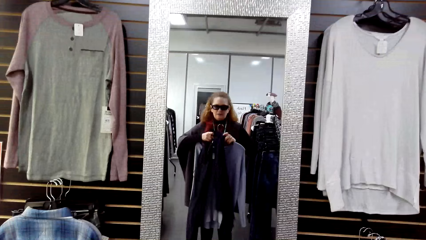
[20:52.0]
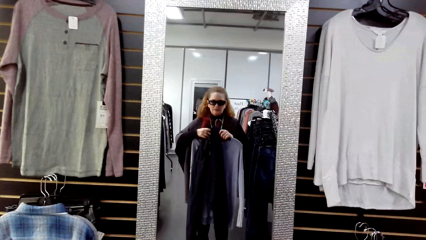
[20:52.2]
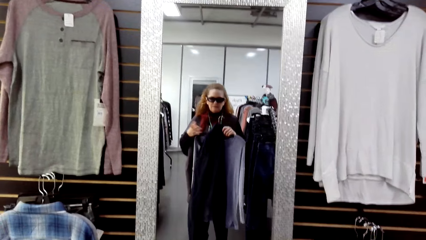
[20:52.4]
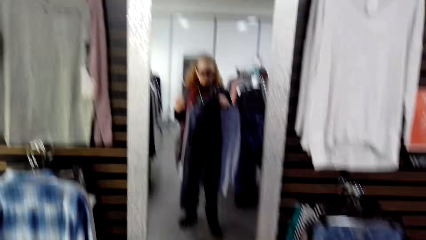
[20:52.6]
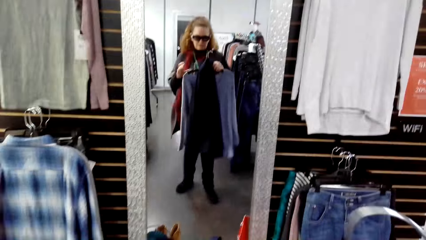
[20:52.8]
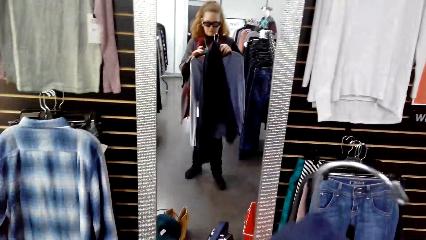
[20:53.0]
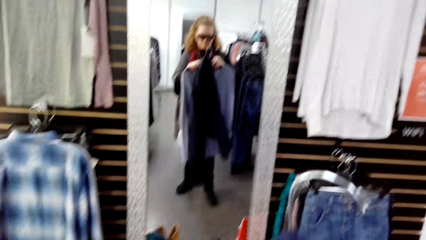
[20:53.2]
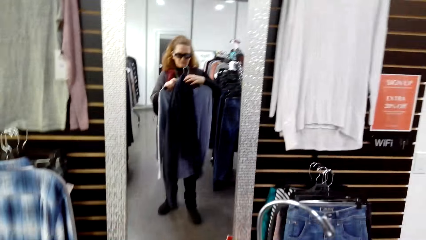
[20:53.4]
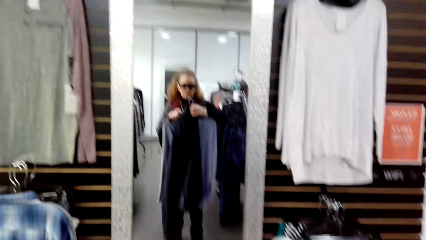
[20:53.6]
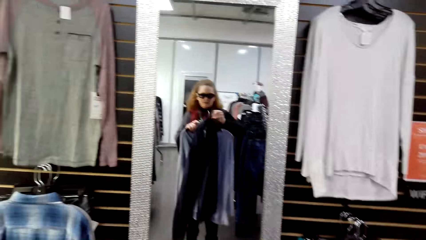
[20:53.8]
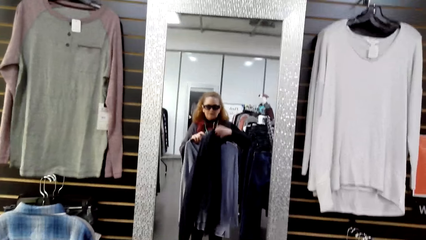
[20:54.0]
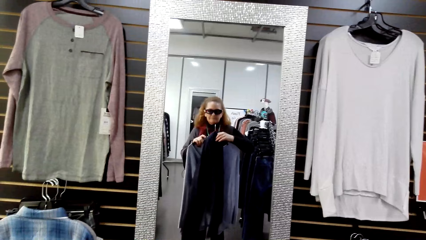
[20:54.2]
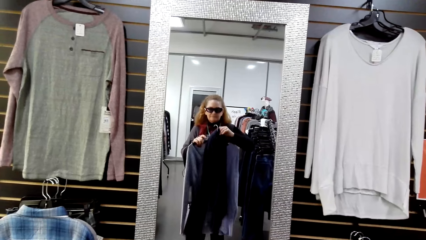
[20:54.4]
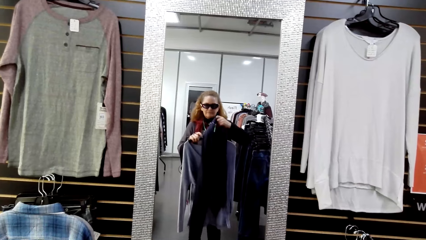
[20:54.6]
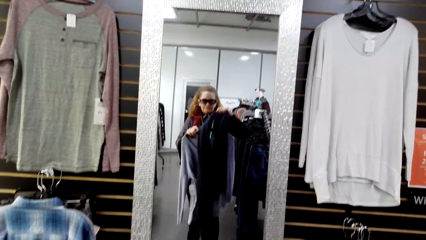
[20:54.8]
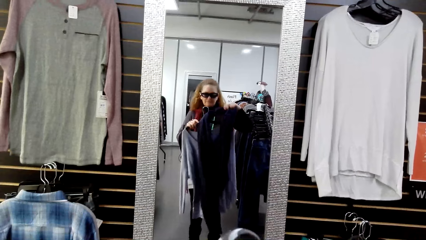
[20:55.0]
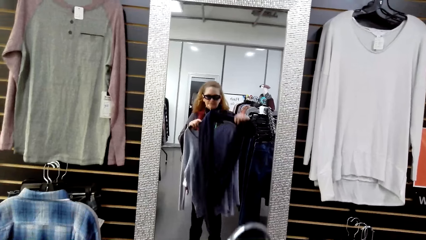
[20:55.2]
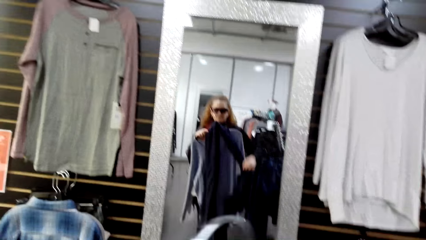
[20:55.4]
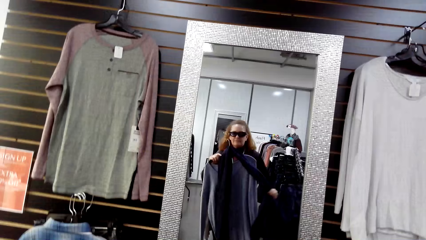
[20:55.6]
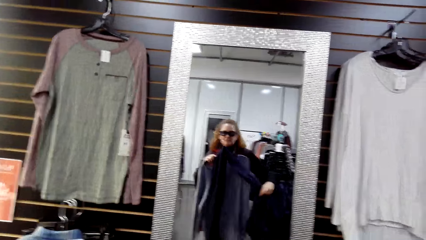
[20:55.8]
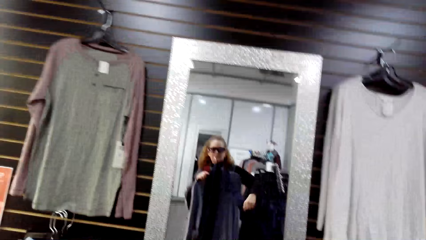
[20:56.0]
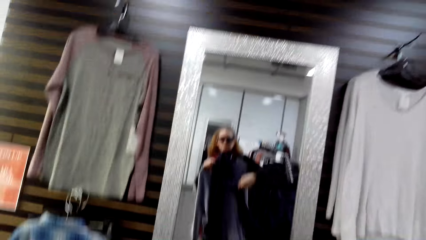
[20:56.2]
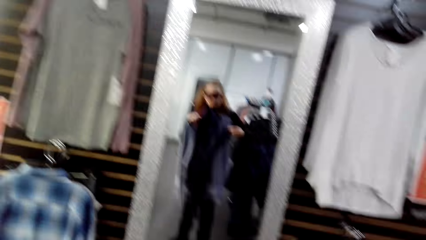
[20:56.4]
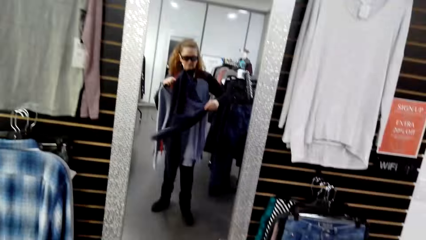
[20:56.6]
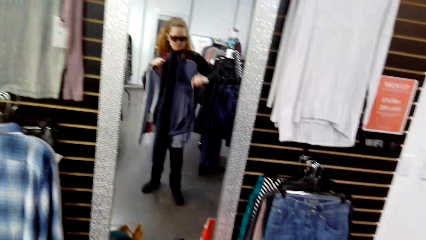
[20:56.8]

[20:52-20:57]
The camera wearer fits clothes in the store.

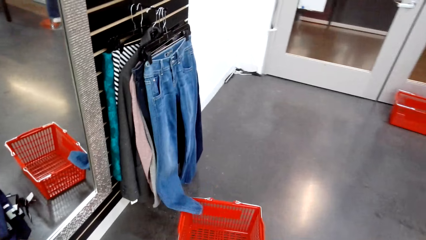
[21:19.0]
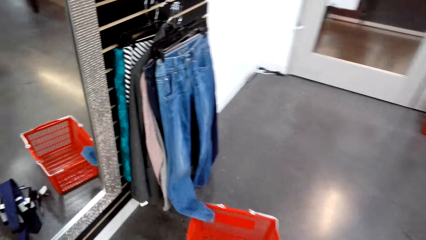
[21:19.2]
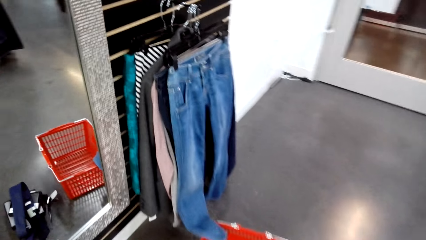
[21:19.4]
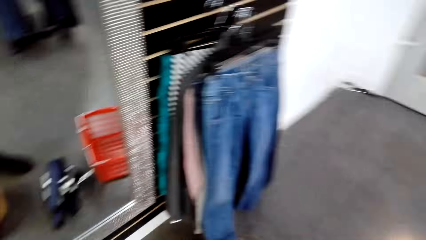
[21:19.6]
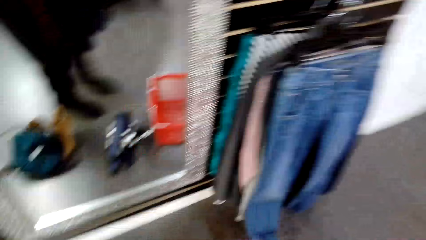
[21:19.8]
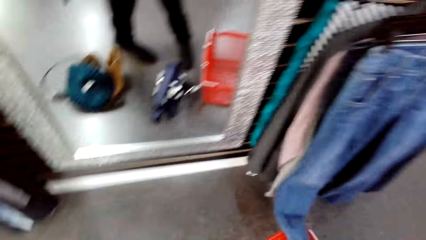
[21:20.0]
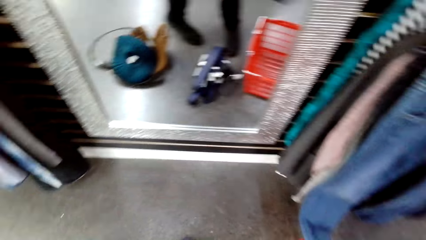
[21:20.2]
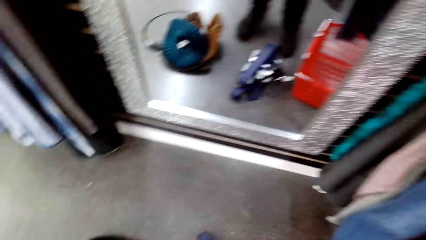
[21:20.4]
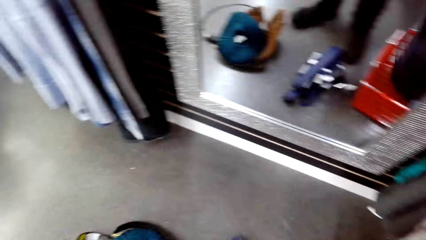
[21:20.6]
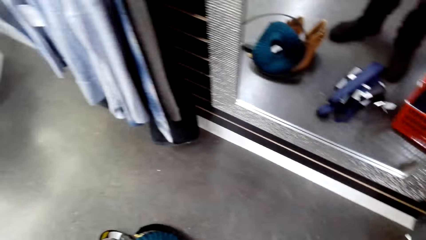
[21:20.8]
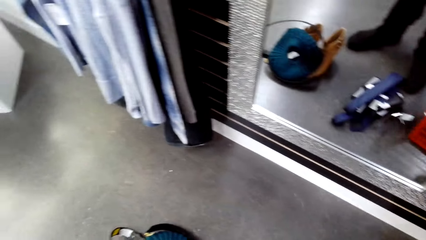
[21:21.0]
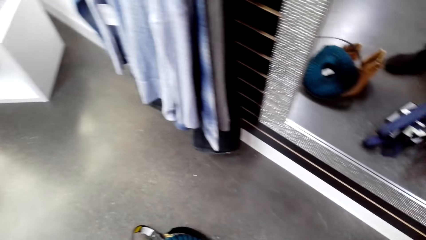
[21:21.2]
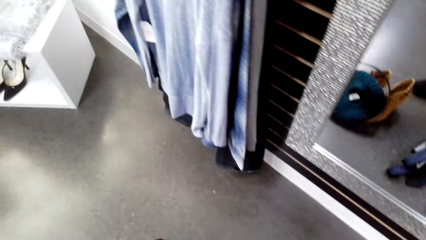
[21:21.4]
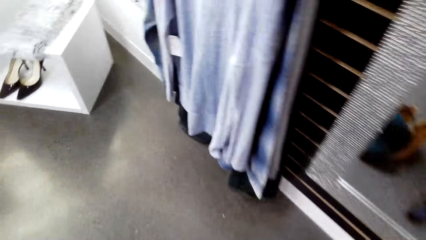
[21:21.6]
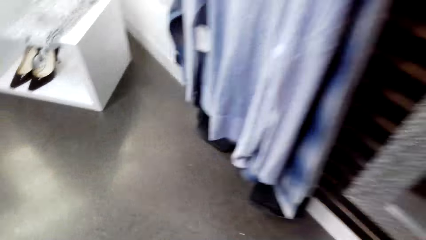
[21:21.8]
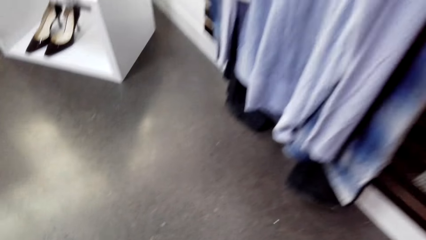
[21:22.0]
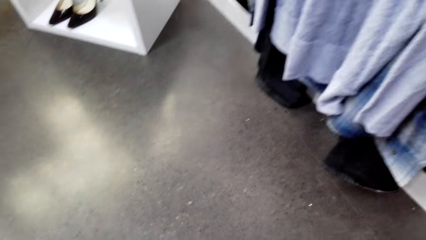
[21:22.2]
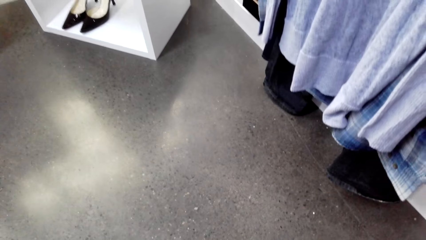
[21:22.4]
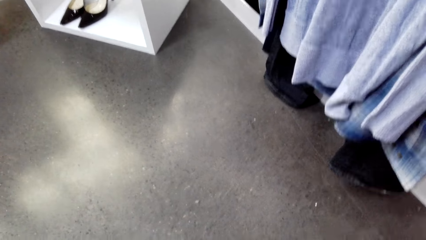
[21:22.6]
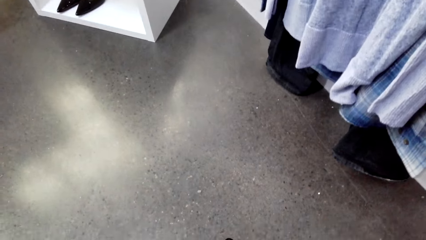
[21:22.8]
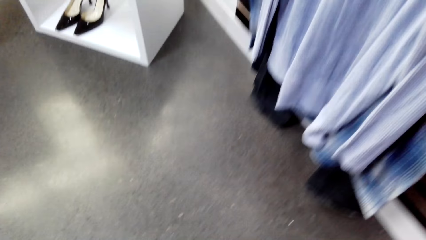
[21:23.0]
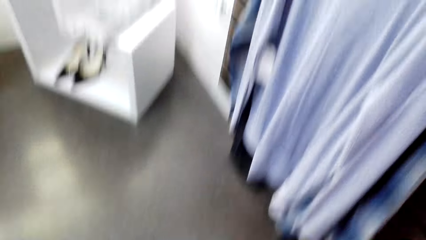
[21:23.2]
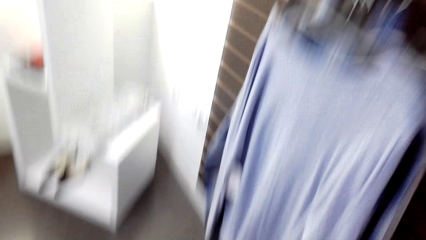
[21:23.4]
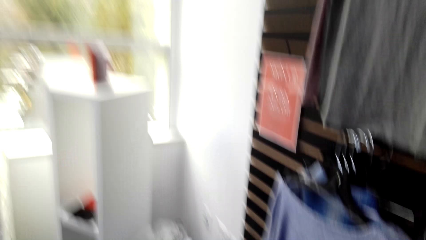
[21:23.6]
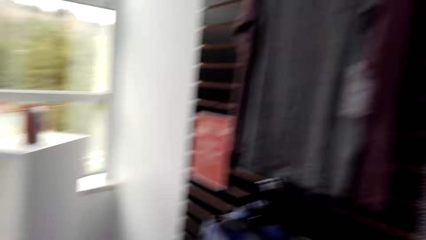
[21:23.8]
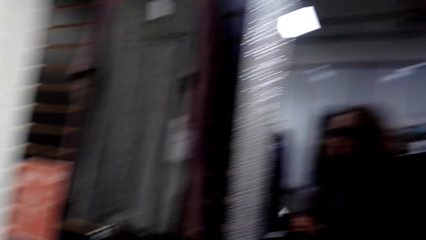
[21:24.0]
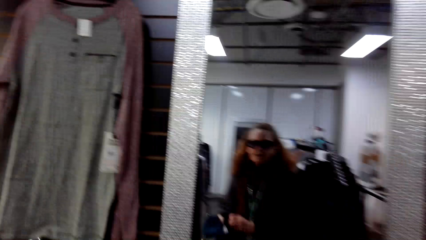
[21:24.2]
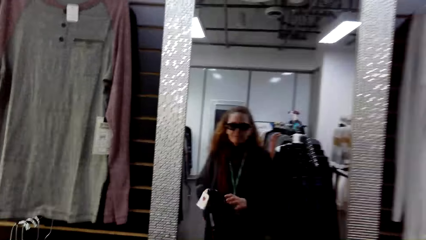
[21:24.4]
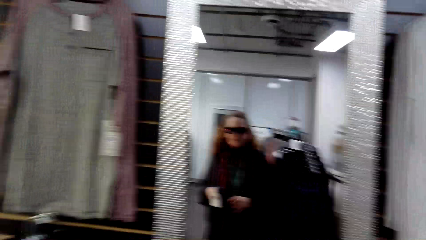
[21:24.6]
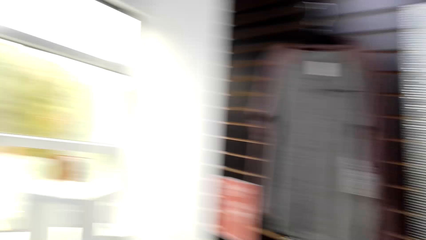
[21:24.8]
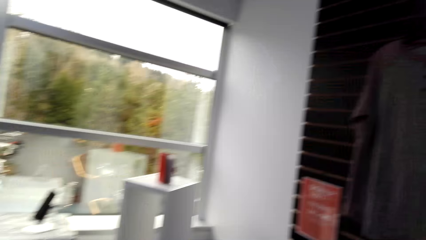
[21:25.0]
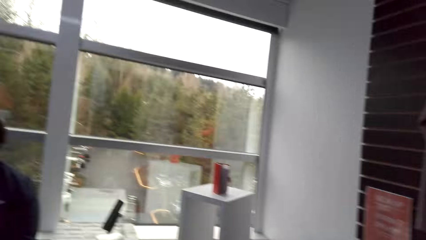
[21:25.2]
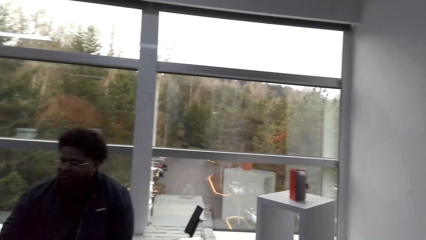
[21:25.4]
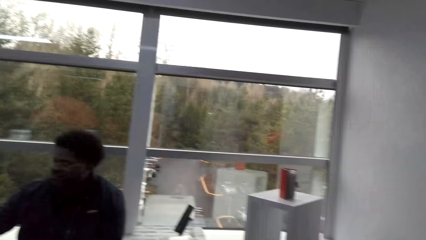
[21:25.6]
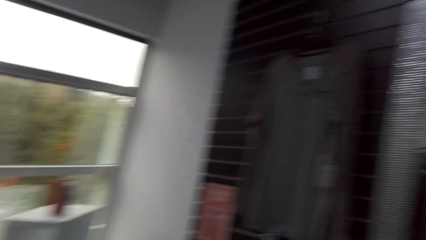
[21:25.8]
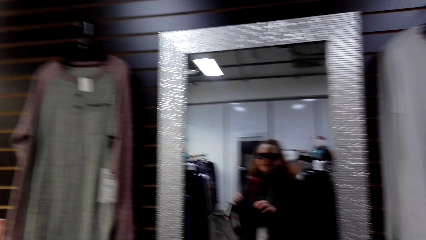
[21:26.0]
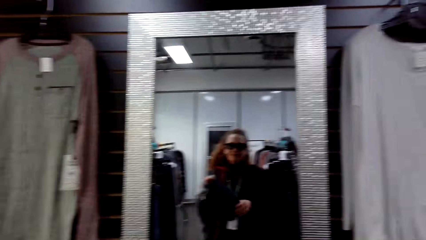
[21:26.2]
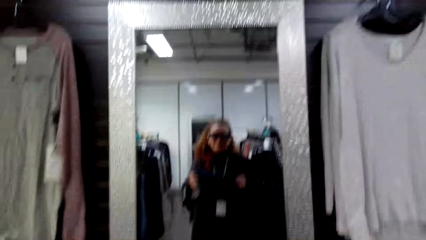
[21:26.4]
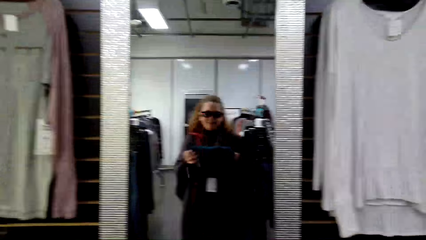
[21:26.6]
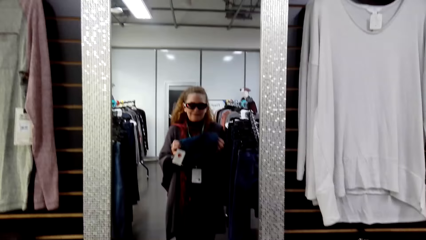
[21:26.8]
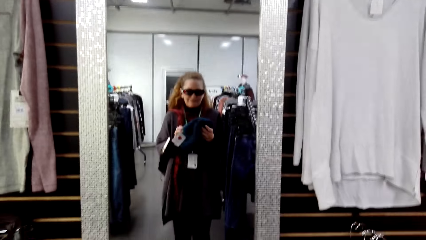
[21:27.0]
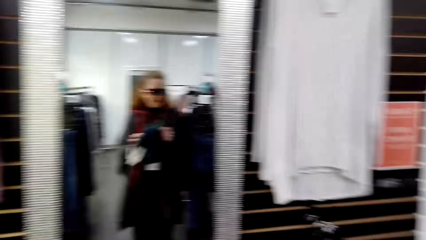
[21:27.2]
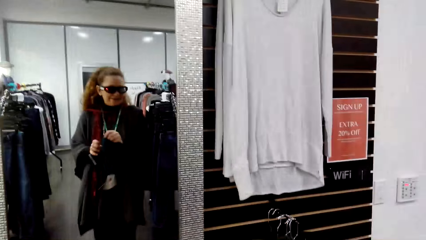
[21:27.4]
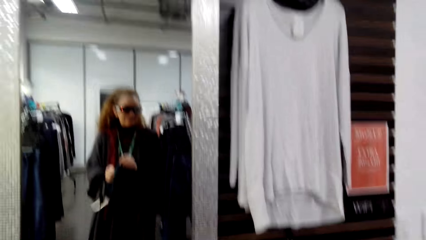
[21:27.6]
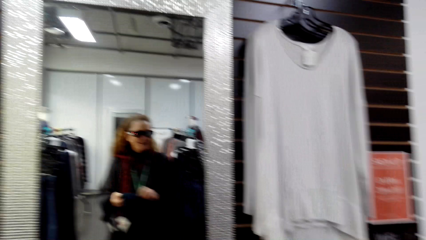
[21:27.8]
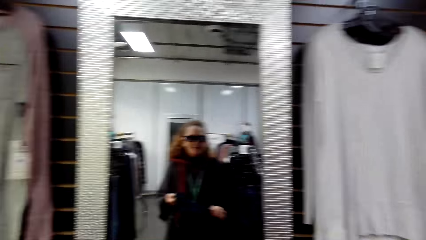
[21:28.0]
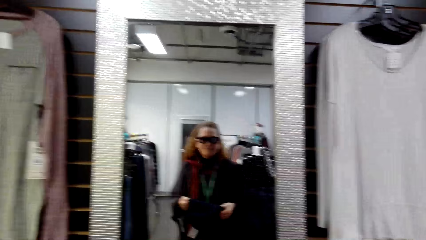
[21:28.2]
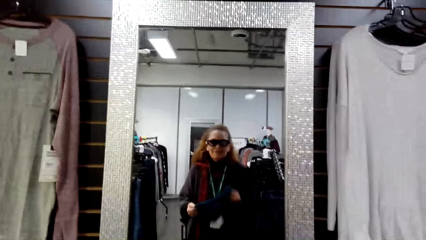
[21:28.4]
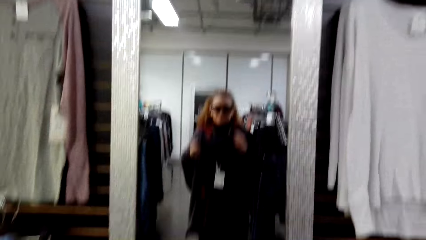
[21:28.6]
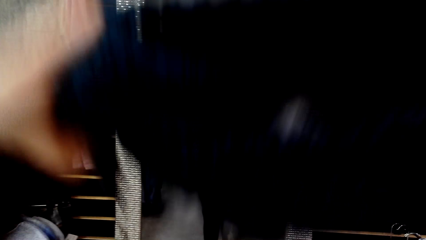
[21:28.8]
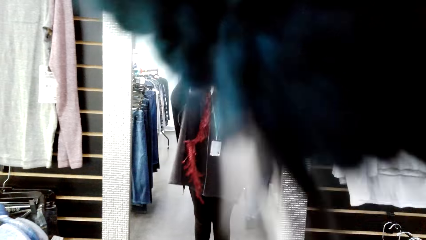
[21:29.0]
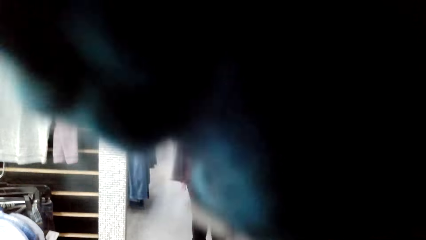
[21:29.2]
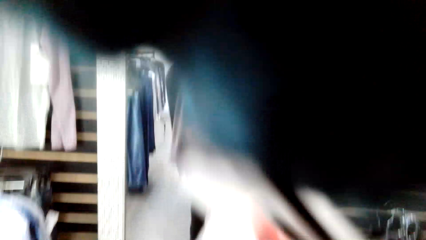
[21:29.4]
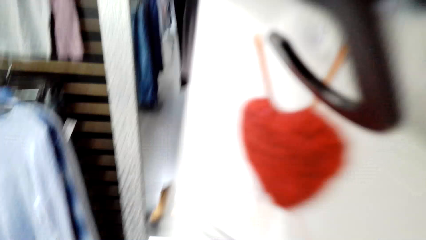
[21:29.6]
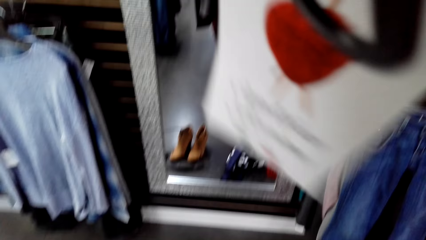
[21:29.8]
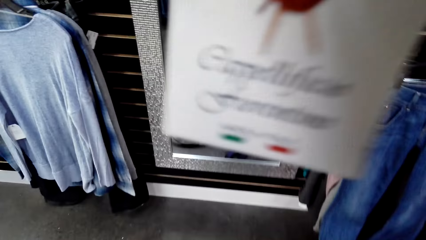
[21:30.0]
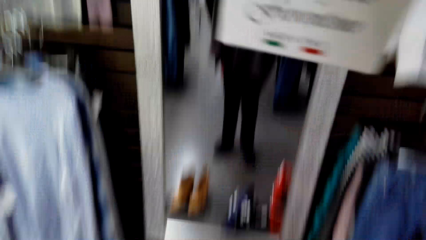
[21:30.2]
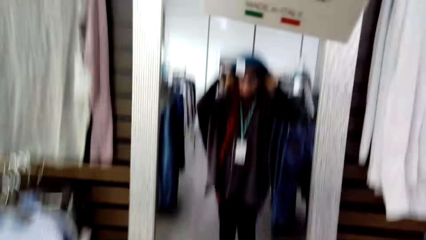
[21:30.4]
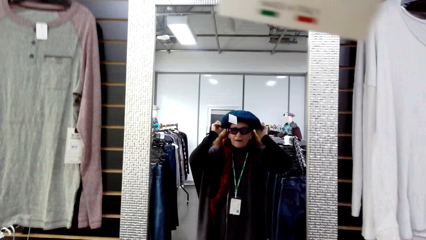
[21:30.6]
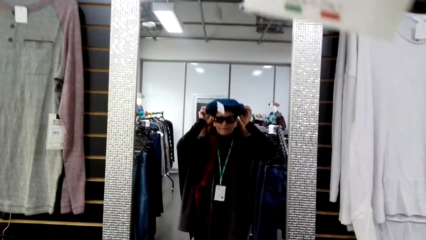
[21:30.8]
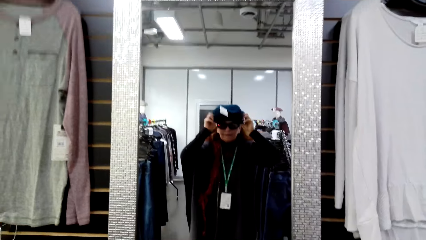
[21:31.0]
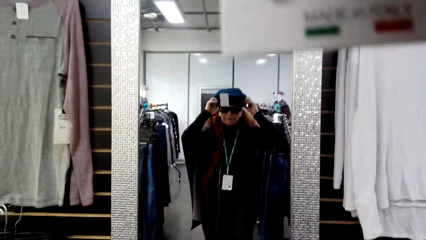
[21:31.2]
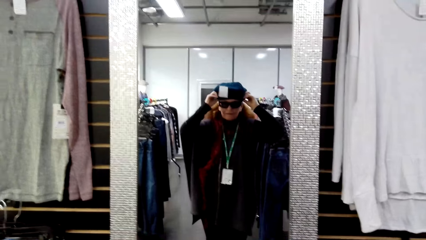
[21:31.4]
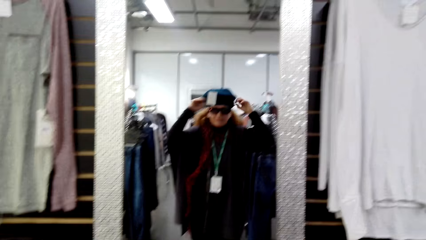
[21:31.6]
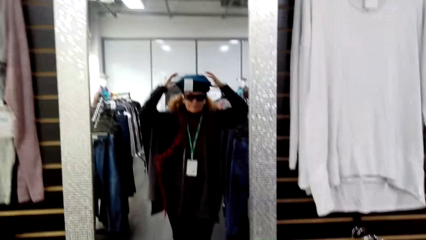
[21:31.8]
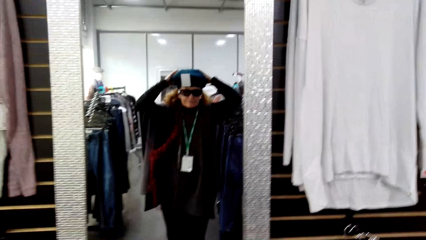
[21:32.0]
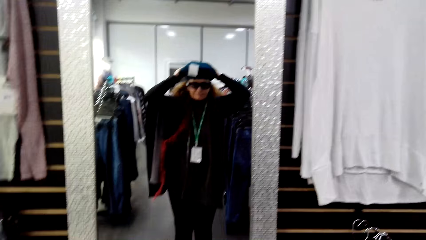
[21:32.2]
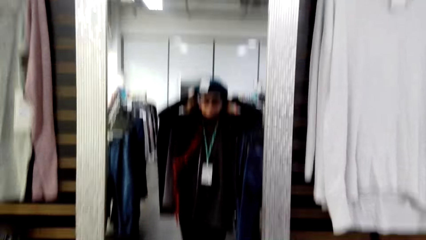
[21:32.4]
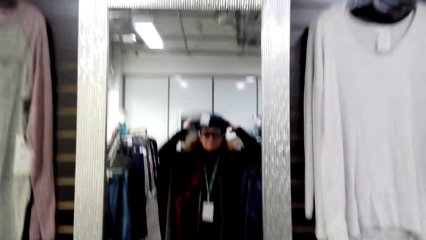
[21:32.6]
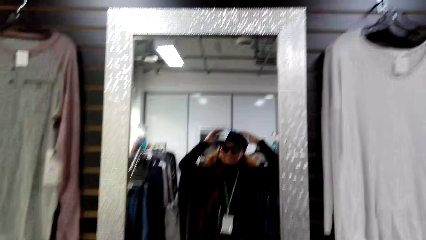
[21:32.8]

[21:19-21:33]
The camera wearer looks around. They stand in the clothing store. A man sits on a chair in the clothing store. The camera wearer holds a hat with both hands in the store. They look at the mirror. They fit the hat in the store.
